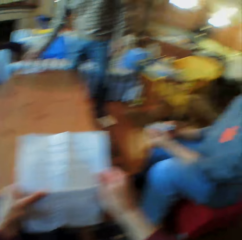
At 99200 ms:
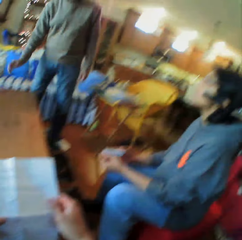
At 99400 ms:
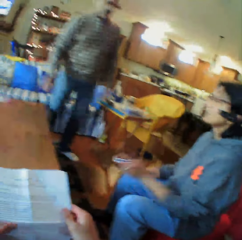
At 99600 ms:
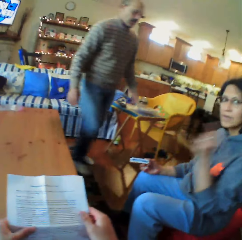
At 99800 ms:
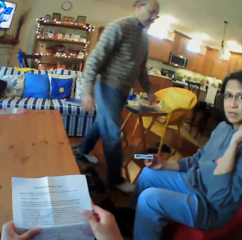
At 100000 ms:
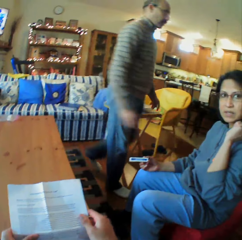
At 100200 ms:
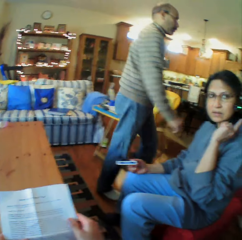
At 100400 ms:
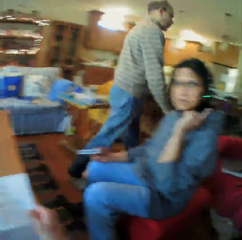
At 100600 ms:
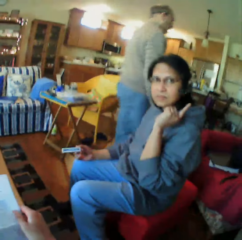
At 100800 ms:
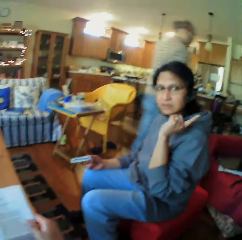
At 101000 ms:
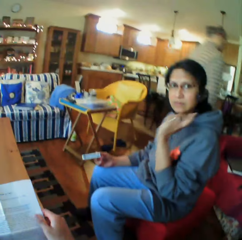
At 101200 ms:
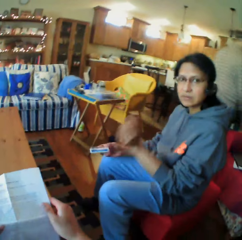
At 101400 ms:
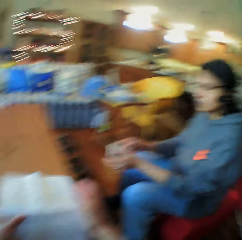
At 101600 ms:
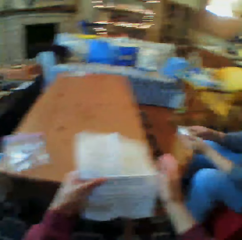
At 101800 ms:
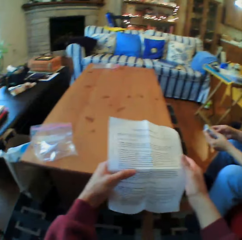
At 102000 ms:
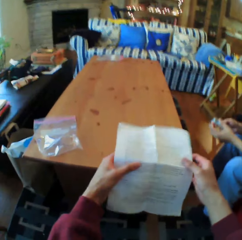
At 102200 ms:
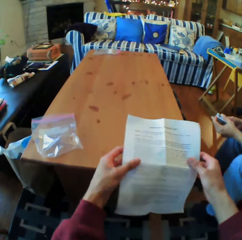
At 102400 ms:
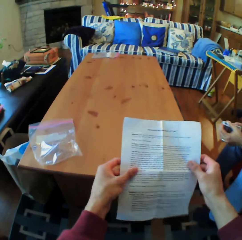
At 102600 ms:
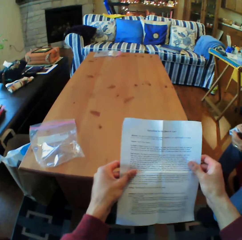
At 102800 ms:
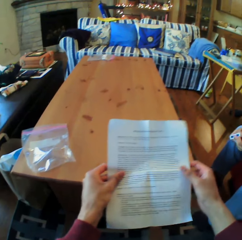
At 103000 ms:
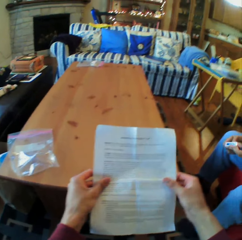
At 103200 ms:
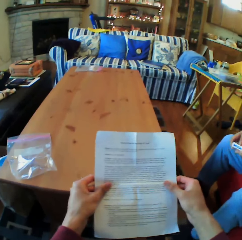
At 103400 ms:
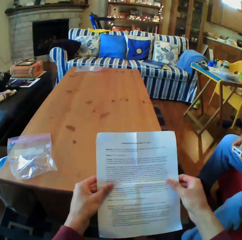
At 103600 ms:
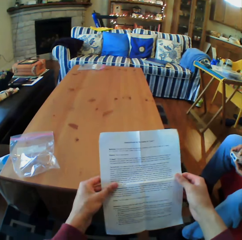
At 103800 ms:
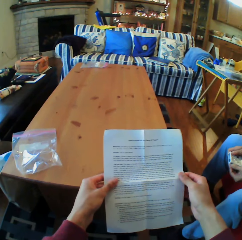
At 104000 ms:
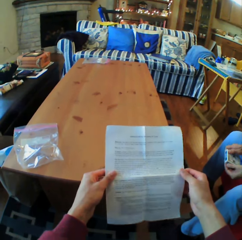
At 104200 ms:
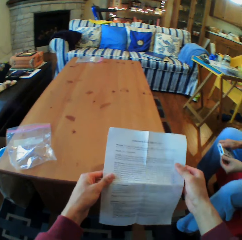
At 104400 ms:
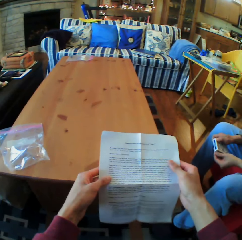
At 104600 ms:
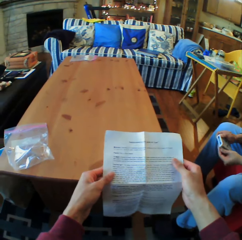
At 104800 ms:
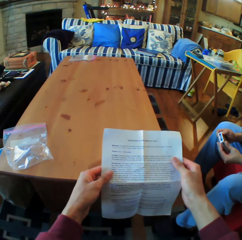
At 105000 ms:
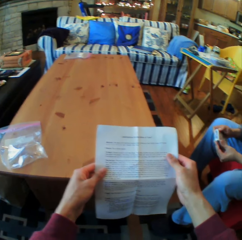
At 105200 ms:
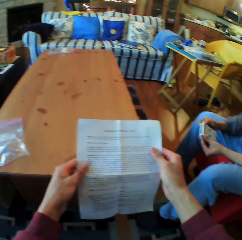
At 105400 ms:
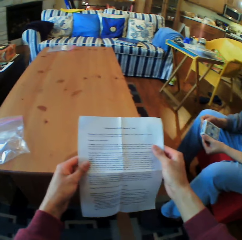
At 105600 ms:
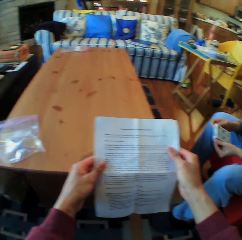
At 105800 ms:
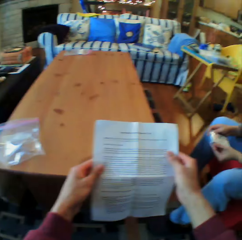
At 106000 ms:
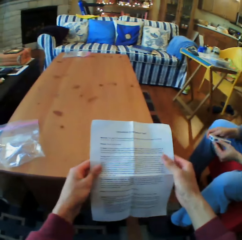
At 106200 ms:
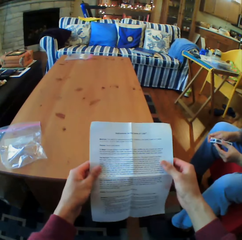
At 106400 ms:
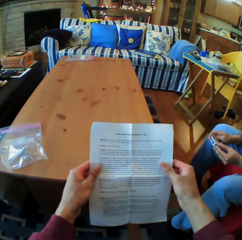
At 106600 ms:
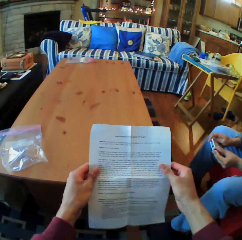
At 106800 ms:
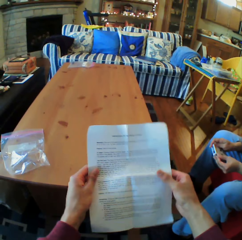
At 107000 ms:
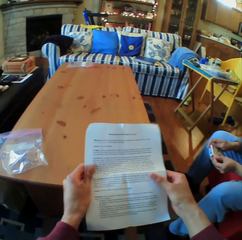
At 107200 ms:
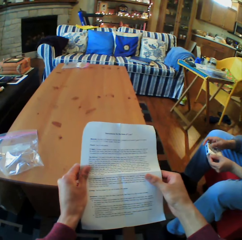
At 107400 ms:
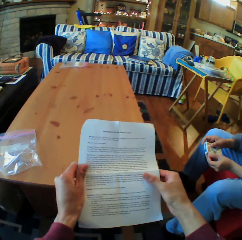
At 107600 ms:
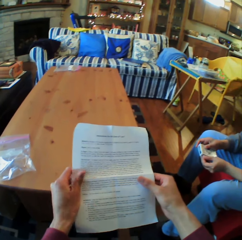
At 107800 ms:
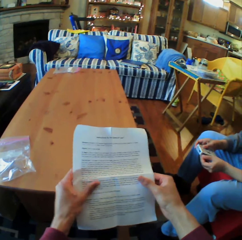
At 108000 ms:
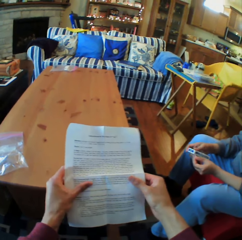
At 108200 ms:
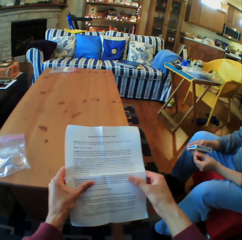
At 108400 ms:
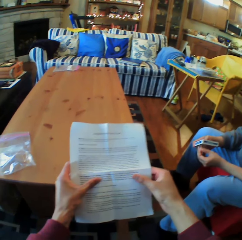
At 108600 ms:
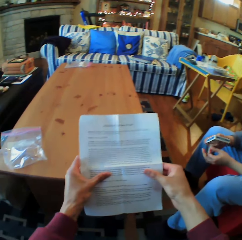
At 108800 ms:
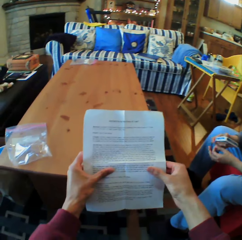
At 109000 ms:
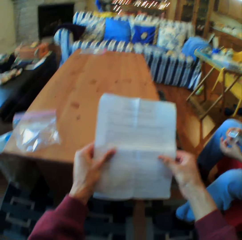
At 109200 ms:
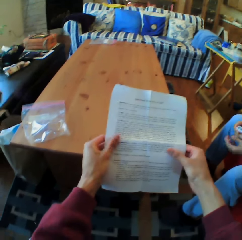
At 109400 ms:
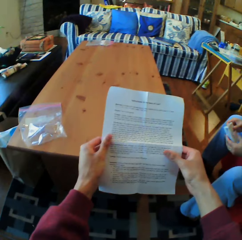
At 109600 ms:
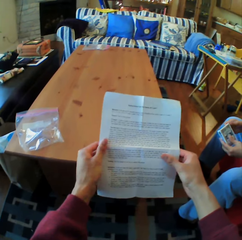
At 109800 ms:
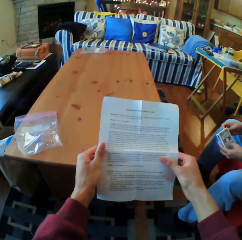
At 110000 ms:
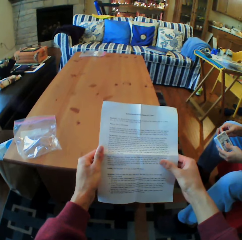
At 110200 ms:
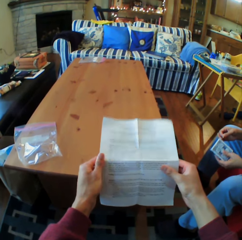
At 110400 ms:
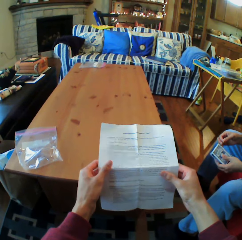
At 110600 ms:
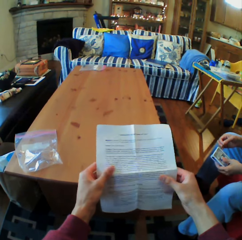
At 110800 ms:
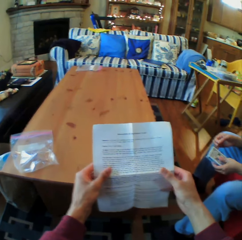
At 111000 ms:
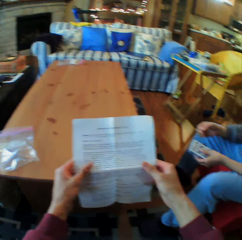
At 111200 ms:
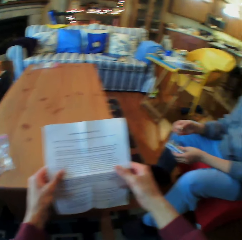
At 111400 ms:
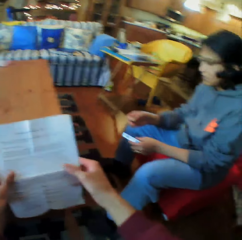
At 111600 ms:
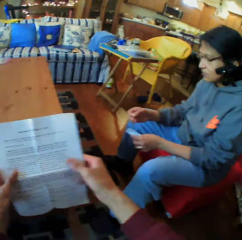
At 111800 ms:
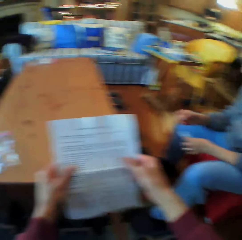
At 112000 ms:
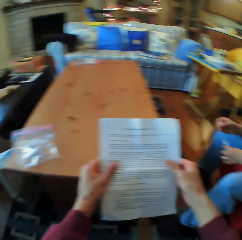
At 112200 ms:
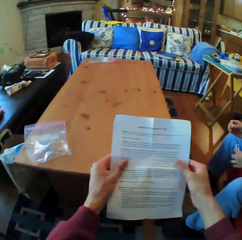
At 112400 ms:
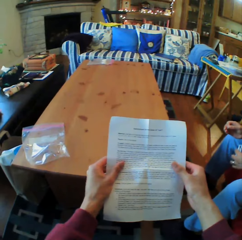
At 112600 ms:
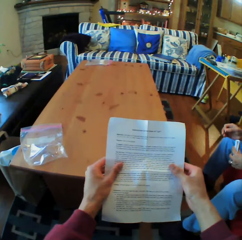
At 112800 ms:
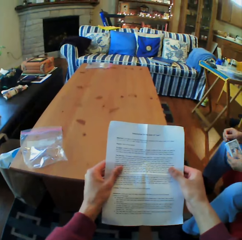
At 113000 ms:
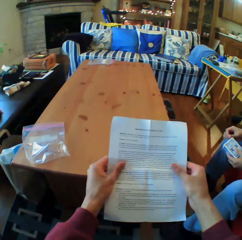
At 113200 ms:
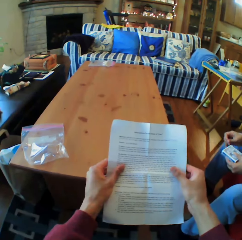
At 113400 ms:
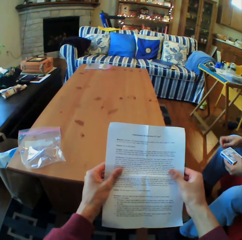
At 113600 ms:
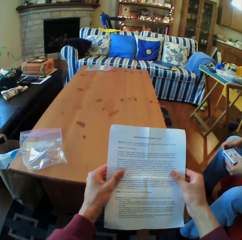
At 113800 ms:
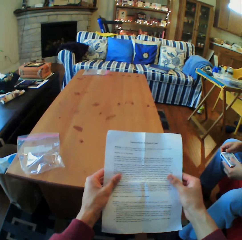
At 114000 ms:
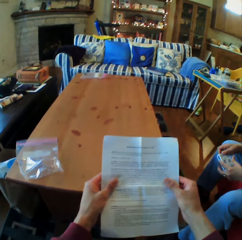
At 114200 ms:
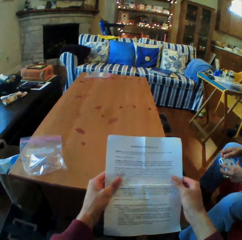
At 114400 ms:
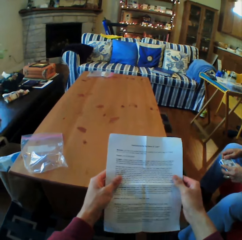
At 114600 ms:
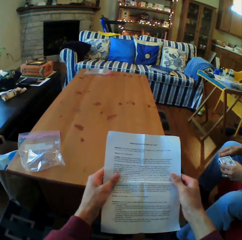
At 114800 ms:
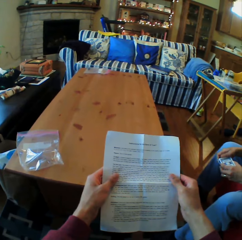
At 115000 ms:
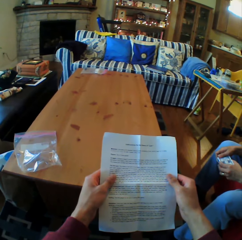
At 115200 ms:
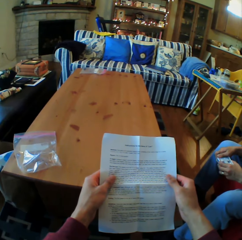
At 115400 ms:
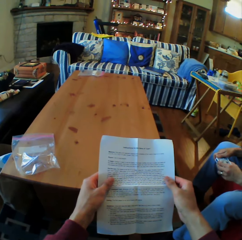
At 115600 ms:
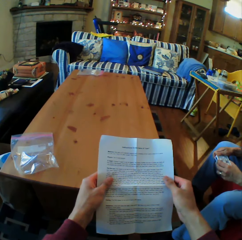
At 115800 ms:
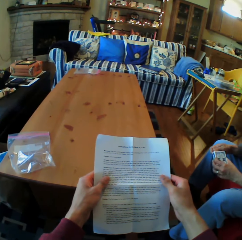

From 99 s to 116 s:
A man puts paper down. The man walks around the room. A woman looks at the camera wearer. The camera wearer reads the piece of paper. They read. The woman talks to the camera wearer. The camera wearer reads the piece of paper. They read the piece of paper again.

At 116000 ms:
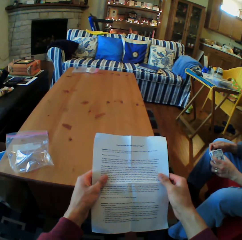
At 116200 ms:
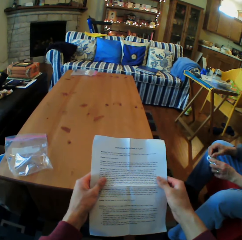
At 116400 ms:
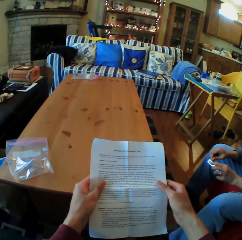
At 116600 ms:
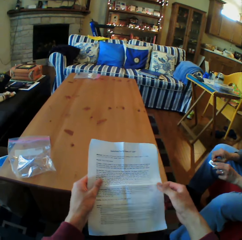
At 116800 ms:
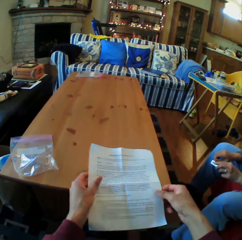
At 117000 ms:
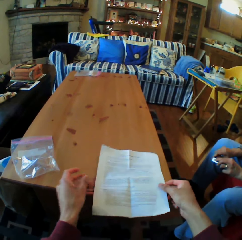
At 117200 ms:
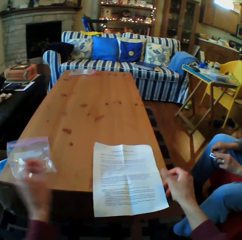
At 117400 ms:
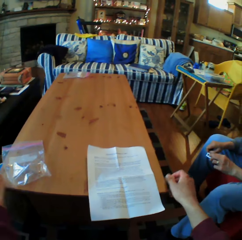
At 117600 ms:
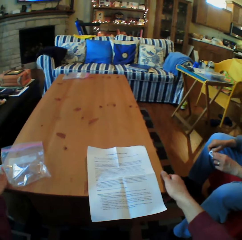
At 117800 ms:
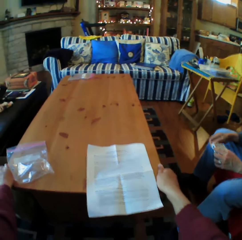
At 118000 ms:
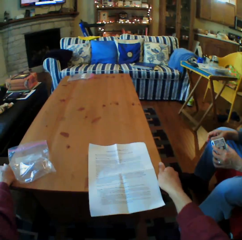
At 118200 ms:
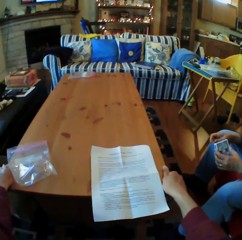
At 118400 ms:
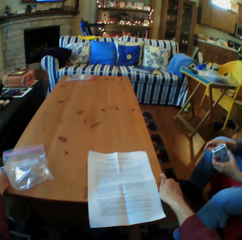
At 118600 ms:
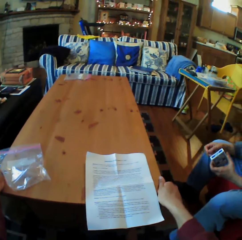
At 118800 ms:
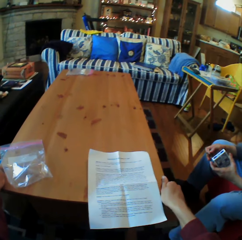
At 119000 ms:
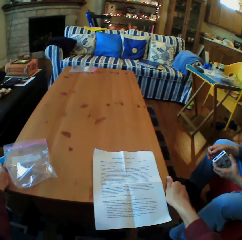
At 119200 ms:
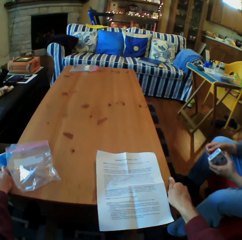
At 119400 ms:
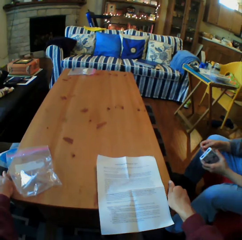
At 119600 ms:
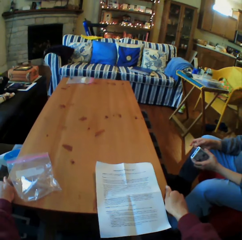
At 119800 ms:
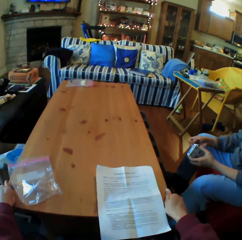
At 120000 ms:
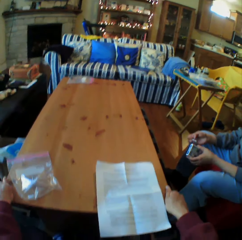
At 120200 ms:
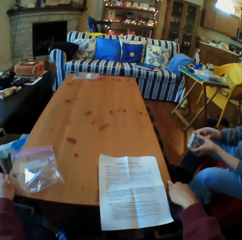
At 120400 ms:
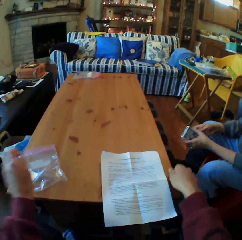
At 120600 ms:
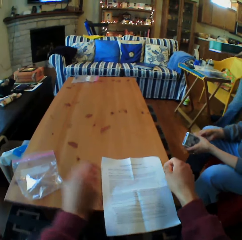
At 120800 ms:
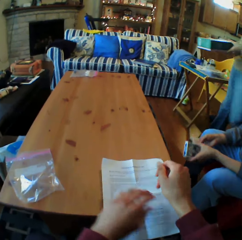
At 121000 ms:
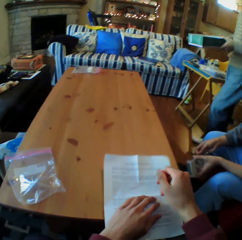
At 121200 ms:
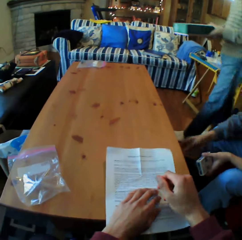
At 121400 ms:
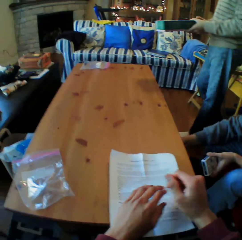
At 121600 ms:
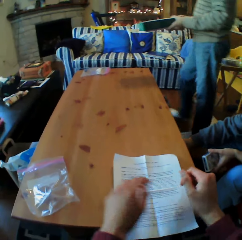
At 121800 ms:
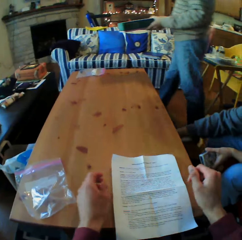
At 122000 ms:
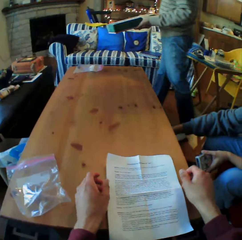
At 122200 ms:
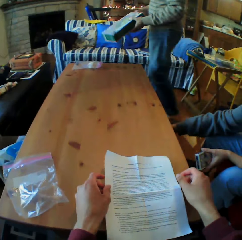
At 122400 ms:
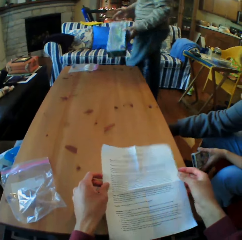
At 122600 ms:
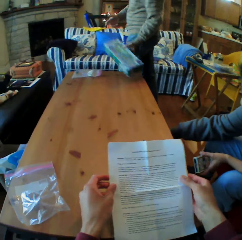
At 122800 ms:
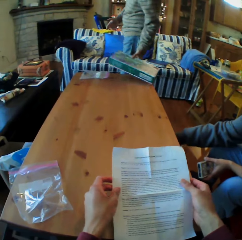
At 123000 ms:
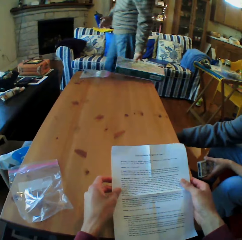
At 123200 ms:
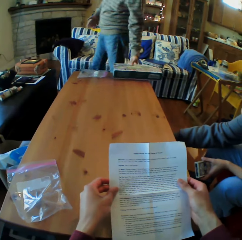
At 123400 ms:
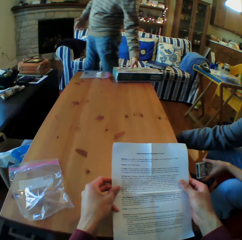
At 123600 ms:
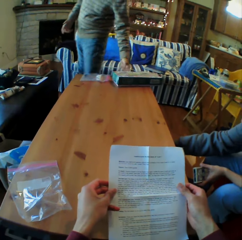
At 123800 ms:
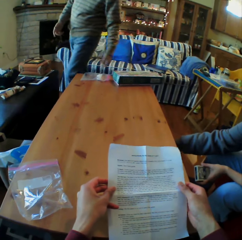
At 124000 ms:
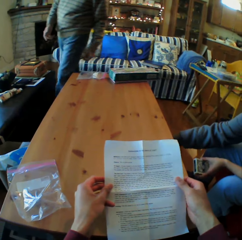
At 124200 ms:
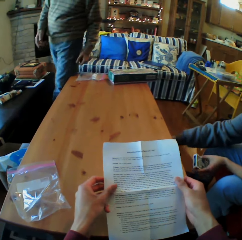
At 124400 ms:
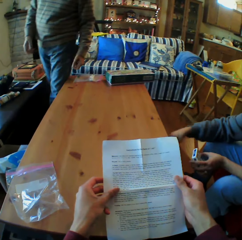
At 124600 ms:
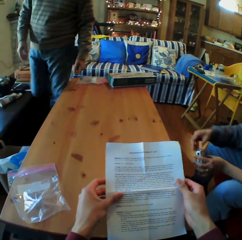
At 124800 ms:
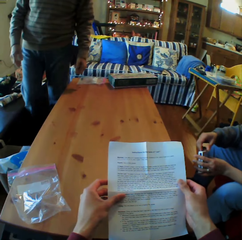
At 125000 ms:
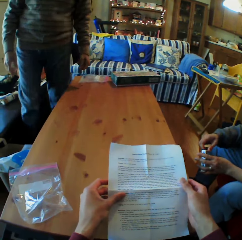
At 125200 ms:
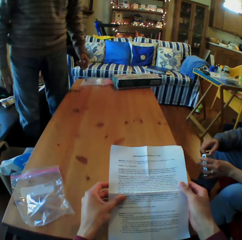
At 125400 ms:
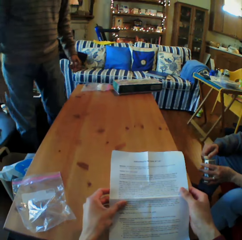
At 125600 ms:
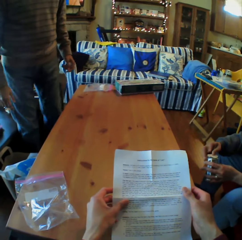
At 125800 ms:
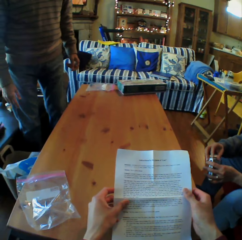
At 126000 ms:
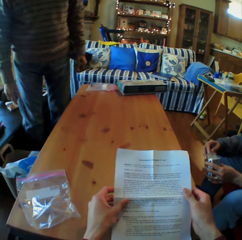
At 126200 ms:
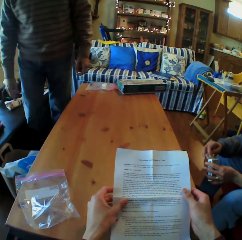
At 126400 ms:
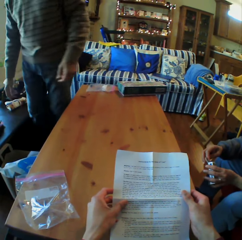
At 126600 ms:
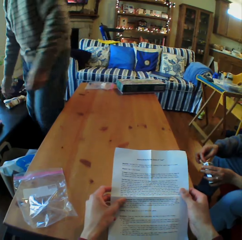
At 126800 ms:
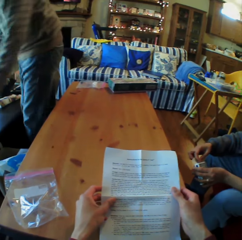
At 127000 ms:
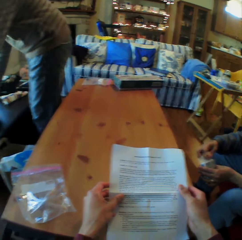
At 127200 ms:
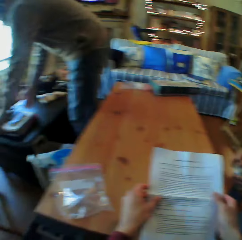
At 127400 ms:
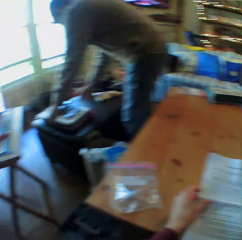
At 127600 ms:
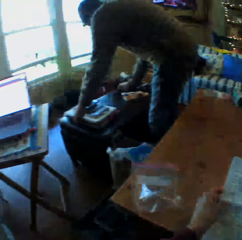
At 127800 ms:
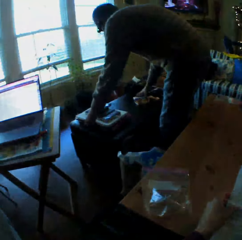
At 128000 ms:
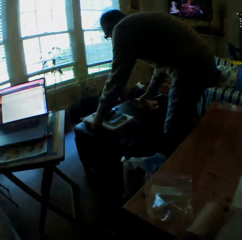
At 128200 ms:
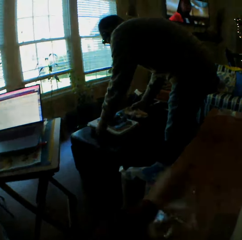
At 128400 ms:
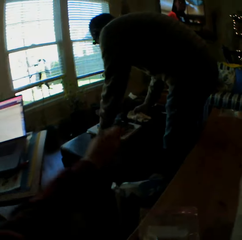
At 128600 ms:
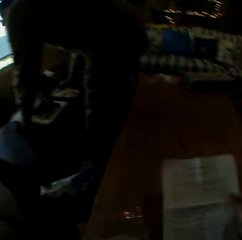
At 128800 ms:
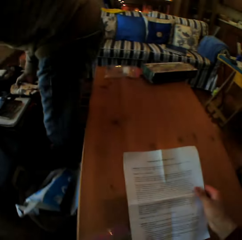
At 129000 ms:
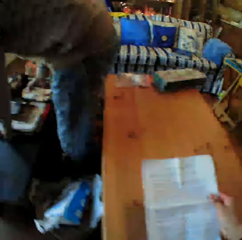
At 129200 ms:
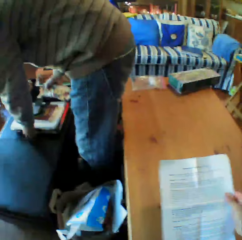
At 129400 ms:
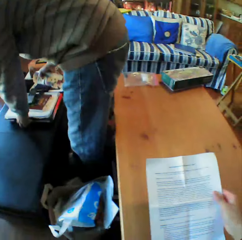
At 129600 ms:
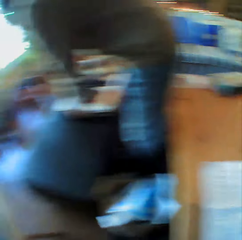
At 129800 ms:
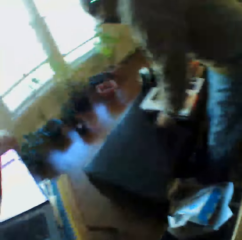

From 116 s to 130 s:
The camera wearer puts the paper down. The man puts the box on the table and walks. The camera wearer reads the piece of paper.
